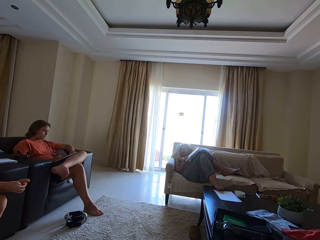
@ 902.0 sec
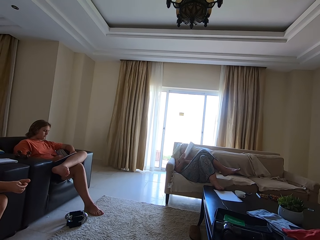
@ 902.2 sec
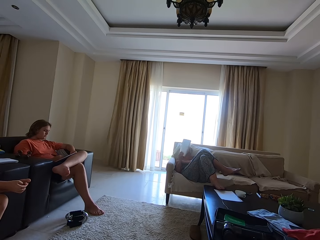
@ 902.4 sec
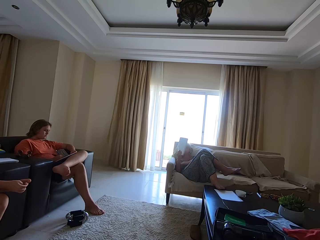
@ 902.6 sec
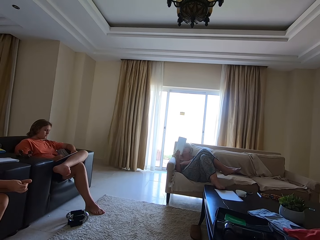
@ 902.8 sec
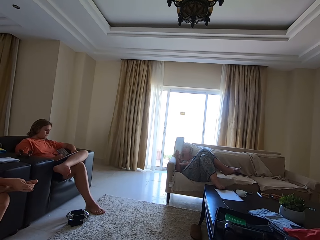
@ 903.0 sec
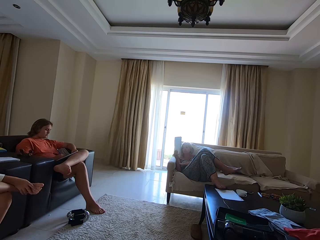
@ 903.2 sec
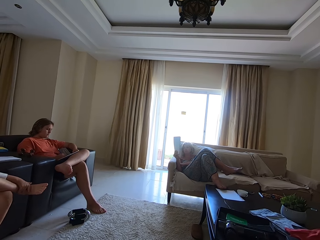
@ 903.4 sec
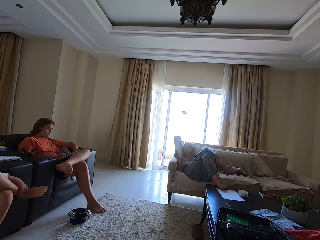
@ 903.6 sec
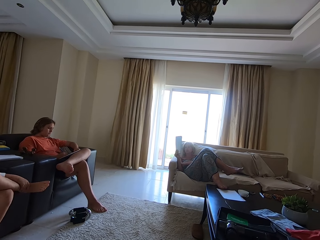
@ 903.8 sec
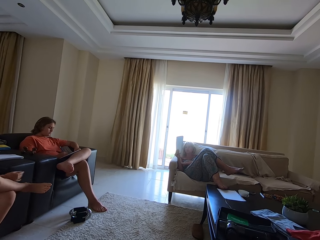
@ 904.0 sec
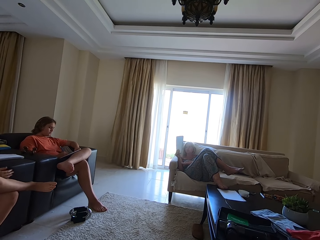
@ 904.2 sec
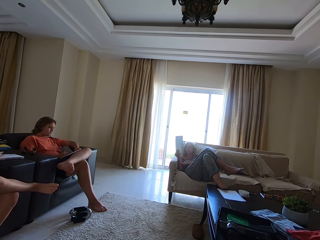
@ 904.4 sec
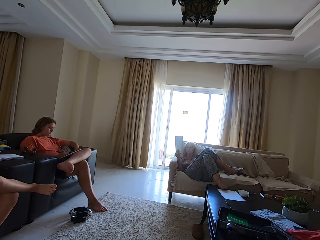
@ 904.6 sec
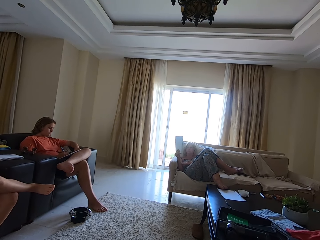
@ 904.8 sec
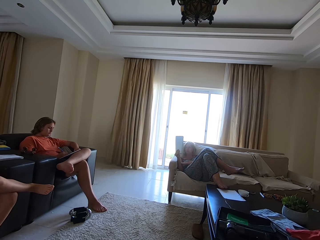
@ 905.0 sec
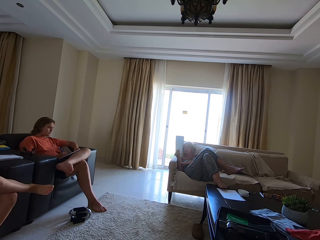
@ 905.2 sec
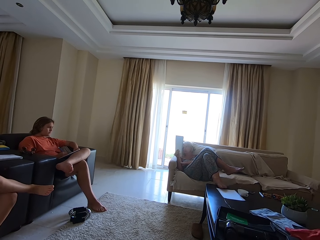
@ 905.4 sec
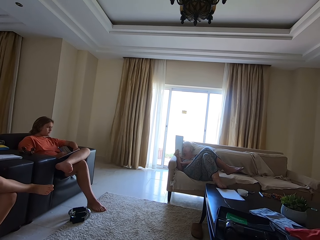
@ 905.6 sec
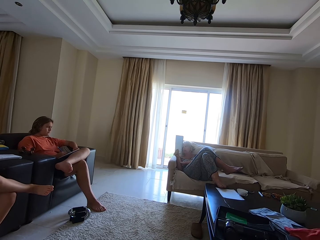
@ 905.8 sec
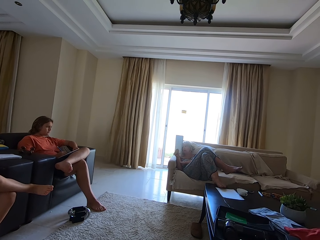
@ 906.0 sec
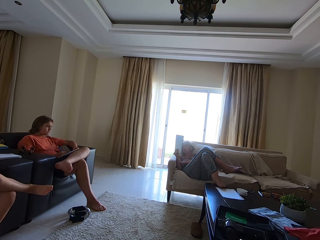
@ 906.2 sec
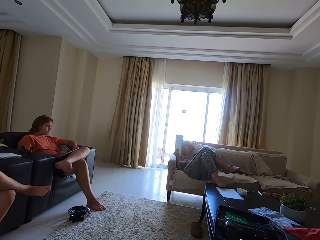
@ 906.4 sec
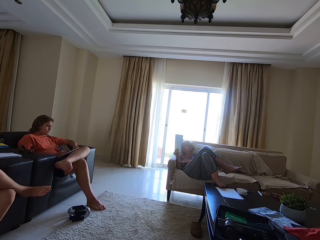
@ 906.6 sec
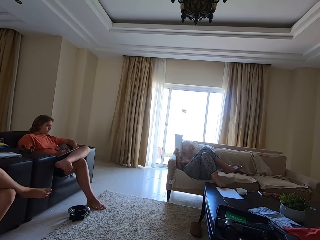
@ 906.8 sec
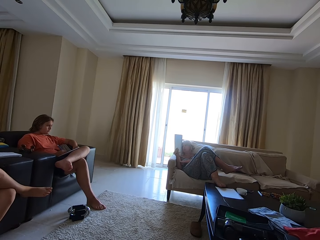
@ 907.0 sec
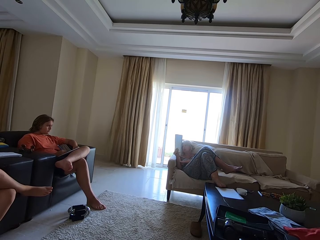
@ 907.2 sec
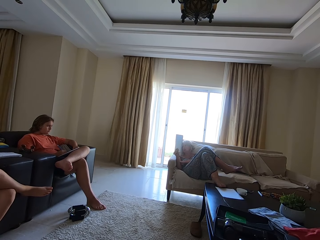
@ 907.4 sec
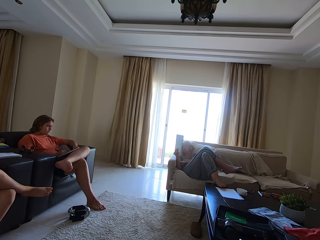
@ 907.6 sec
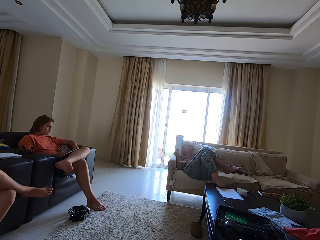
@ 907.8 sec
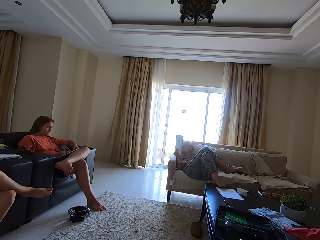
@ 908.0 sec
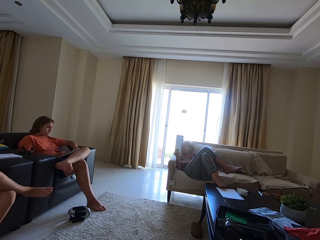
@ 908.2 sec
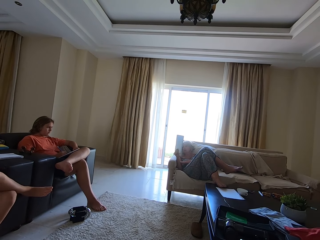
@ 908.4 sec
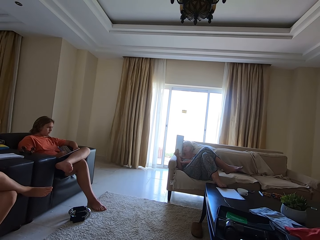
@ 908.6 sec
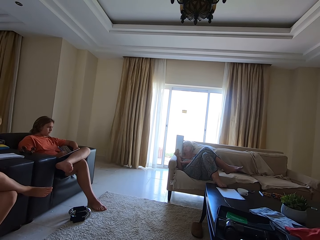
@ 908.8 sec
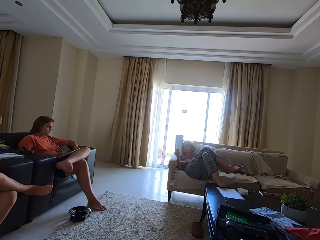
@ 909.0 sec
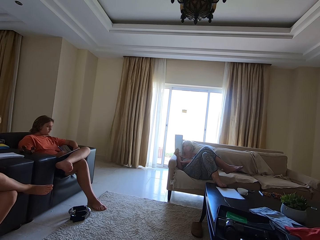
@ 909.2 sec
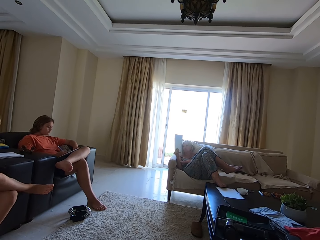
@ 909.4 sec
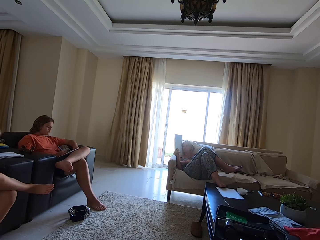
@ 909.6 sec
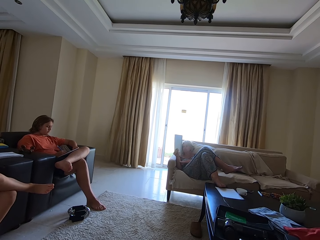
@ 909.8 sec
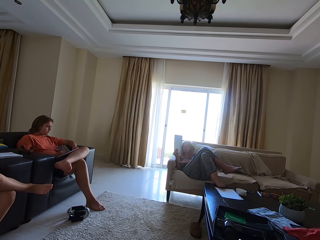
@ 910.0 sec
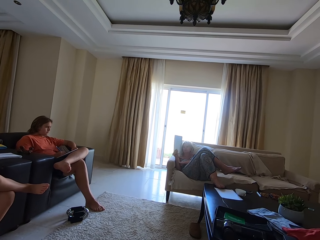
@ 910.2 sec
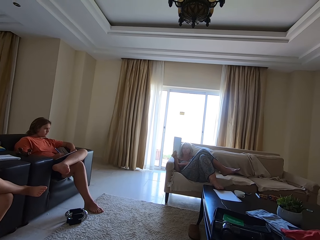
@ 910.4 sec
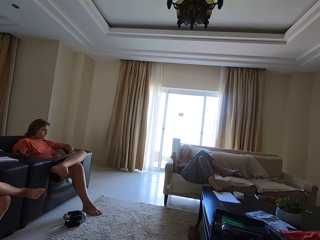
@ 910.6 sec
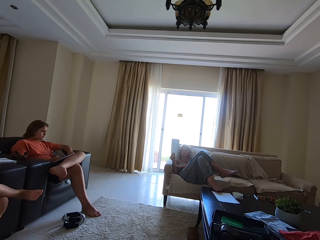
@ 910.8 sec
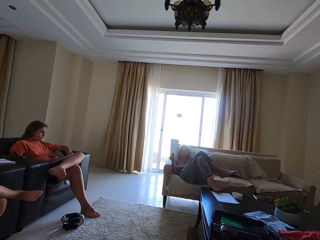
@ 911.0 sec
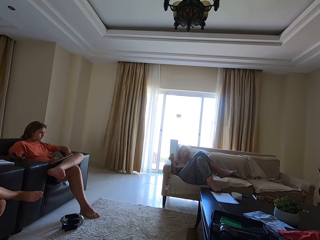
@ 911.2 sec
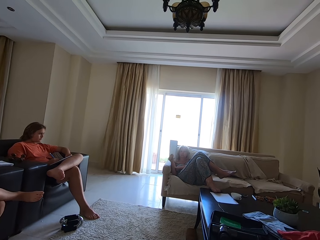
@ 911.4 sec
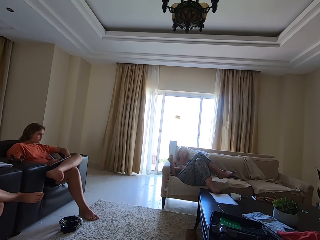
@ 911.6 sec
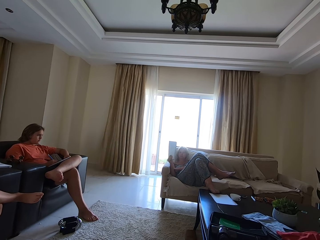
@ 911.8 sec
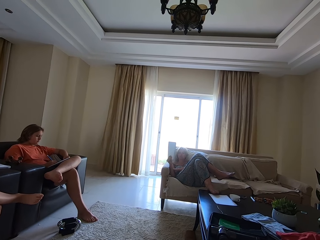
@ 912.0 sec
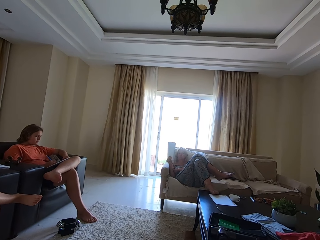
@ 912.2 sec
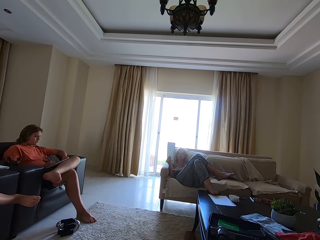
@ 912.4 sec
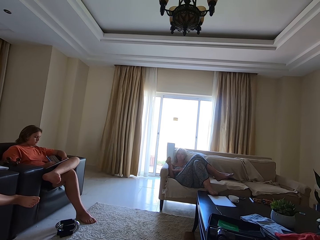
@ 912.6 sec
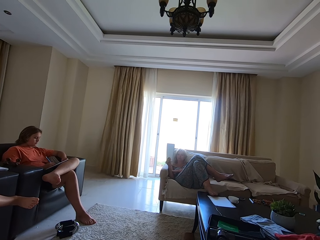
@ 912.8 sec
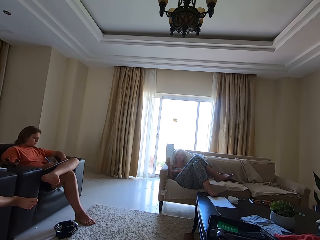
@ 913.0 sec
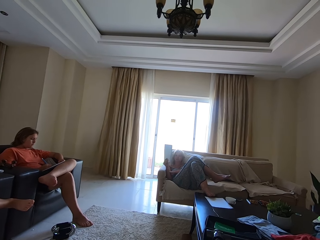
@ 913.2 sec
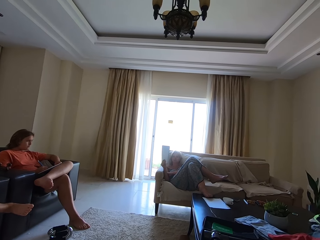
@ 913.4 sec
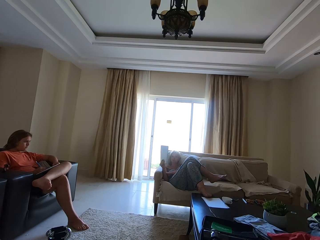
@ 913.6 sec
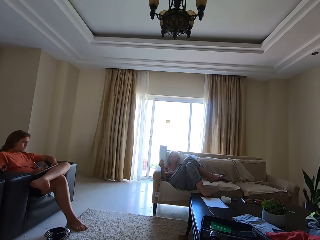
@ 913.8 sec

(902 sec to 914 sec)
The woman lifts the book in her right hand from her lap and writes on the book with a pen. The camera wearer interacts with the woman.

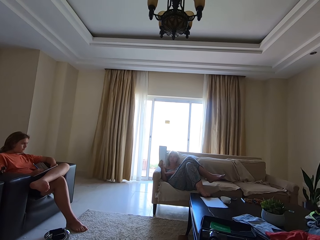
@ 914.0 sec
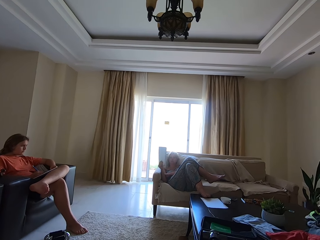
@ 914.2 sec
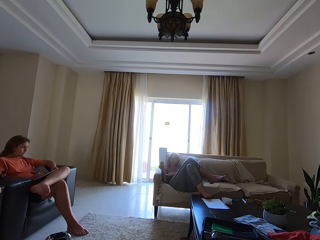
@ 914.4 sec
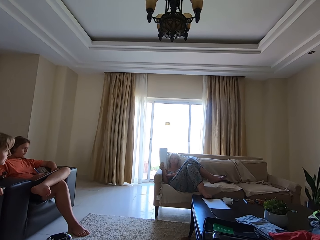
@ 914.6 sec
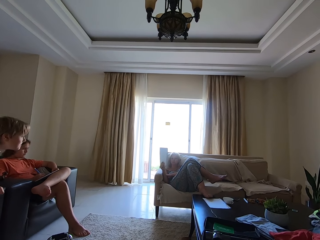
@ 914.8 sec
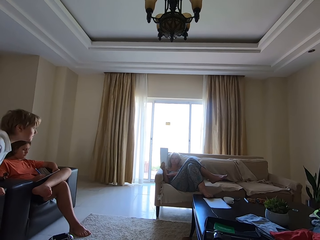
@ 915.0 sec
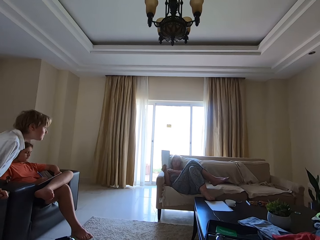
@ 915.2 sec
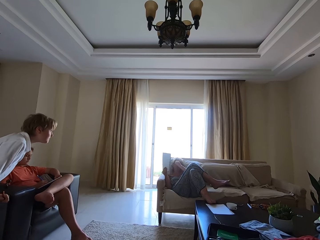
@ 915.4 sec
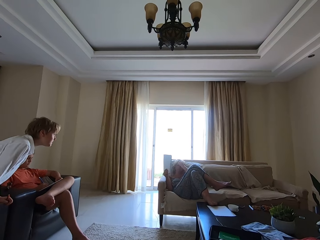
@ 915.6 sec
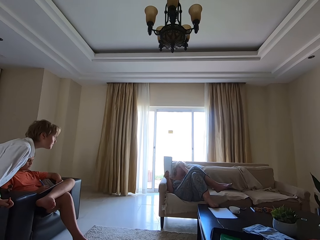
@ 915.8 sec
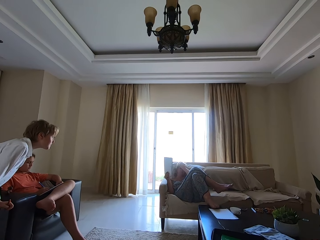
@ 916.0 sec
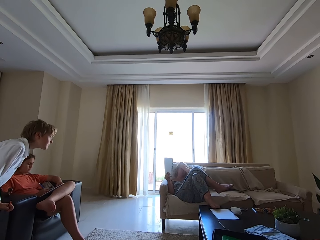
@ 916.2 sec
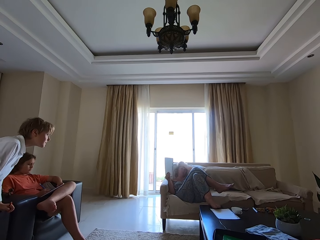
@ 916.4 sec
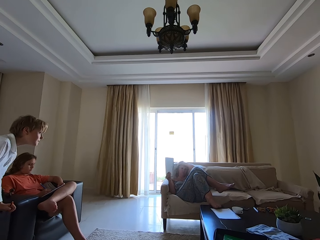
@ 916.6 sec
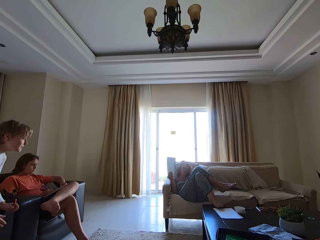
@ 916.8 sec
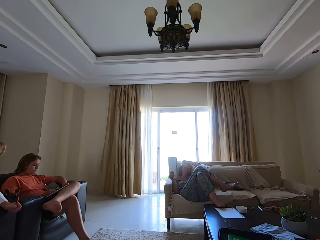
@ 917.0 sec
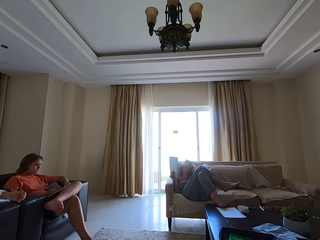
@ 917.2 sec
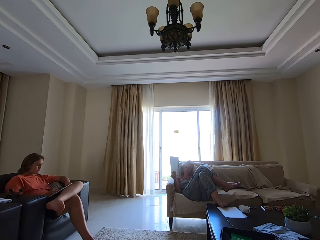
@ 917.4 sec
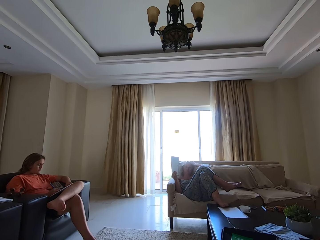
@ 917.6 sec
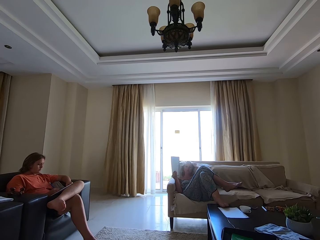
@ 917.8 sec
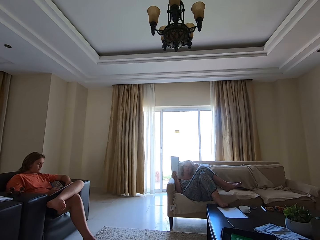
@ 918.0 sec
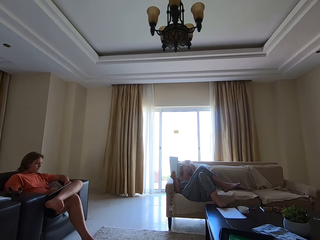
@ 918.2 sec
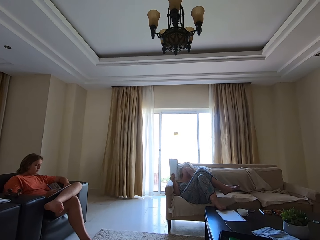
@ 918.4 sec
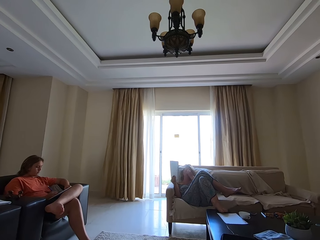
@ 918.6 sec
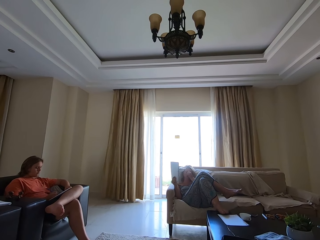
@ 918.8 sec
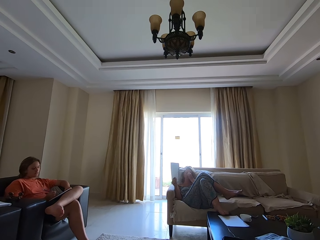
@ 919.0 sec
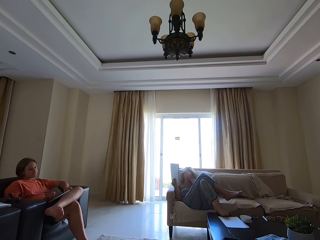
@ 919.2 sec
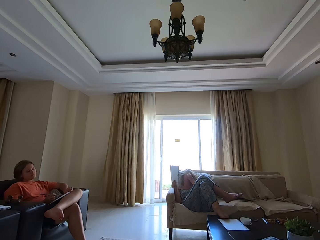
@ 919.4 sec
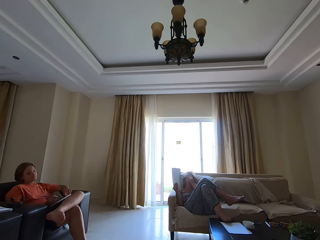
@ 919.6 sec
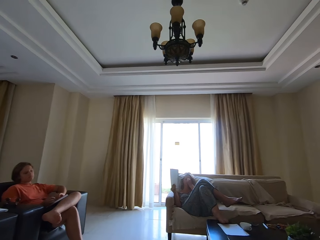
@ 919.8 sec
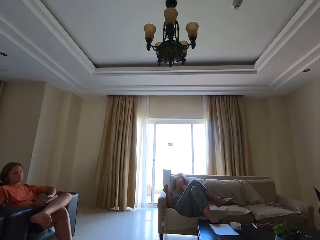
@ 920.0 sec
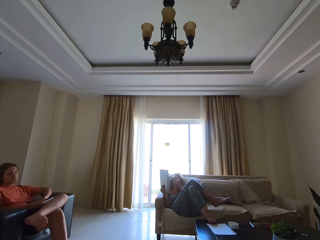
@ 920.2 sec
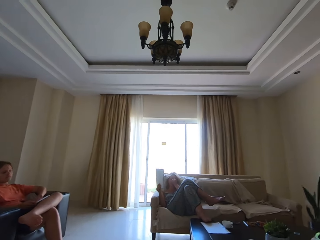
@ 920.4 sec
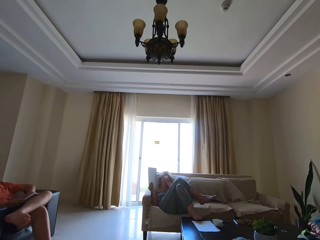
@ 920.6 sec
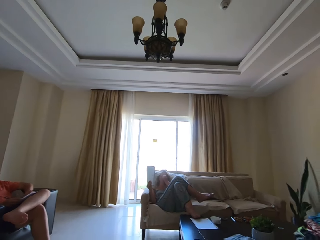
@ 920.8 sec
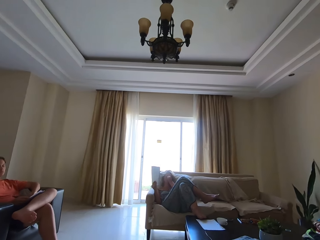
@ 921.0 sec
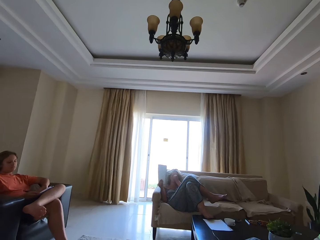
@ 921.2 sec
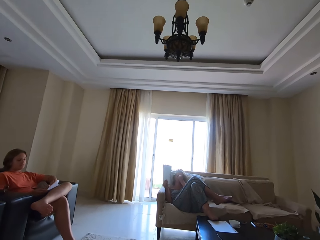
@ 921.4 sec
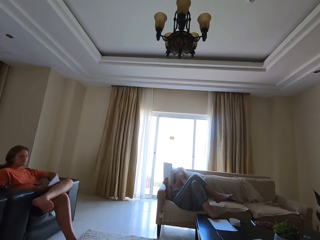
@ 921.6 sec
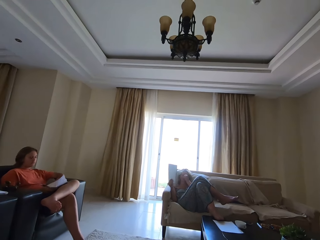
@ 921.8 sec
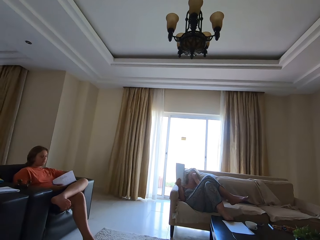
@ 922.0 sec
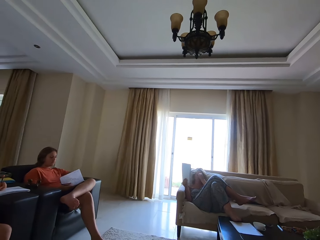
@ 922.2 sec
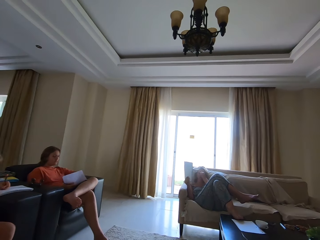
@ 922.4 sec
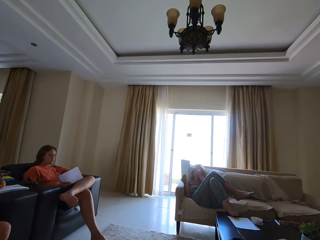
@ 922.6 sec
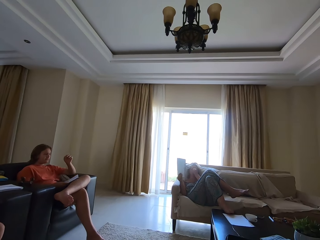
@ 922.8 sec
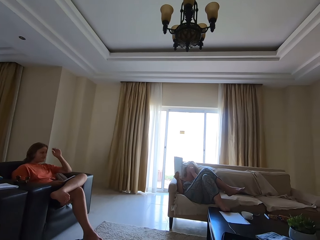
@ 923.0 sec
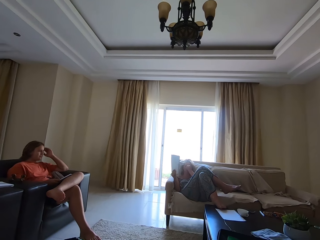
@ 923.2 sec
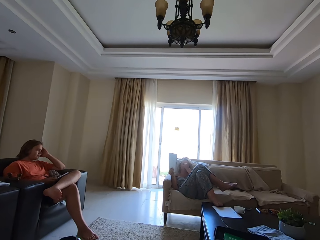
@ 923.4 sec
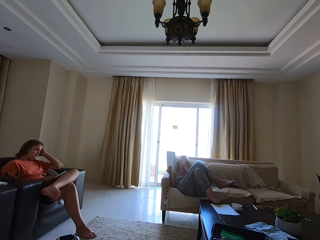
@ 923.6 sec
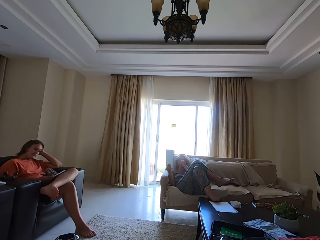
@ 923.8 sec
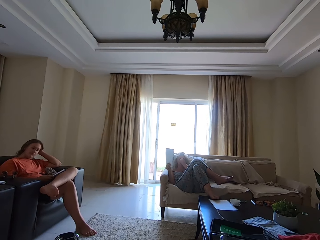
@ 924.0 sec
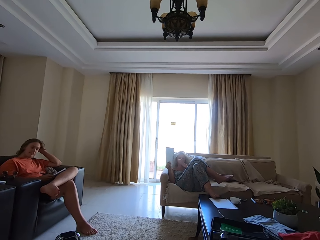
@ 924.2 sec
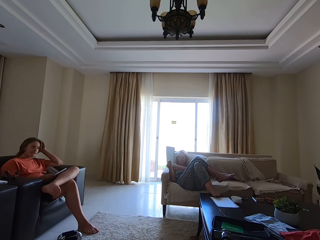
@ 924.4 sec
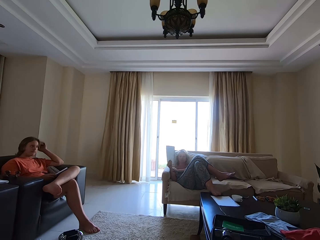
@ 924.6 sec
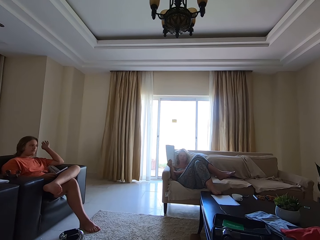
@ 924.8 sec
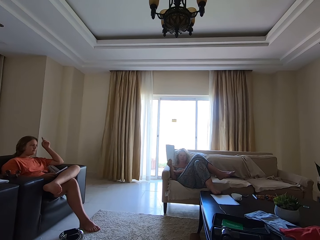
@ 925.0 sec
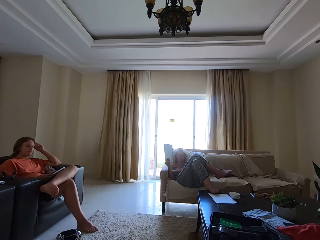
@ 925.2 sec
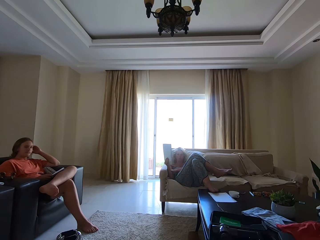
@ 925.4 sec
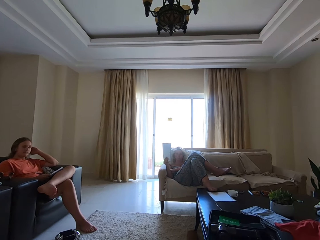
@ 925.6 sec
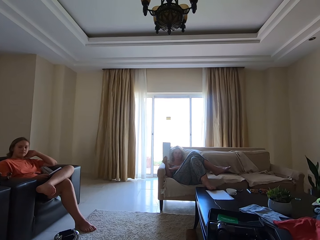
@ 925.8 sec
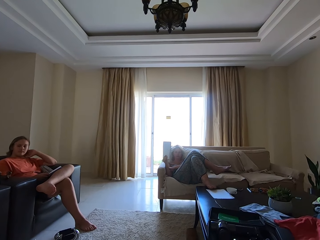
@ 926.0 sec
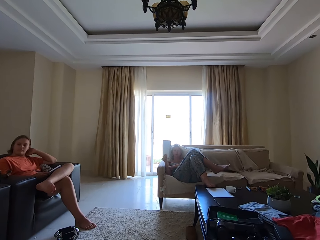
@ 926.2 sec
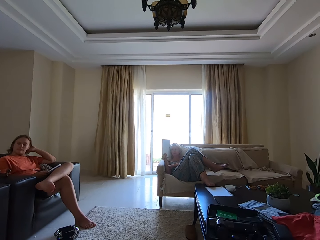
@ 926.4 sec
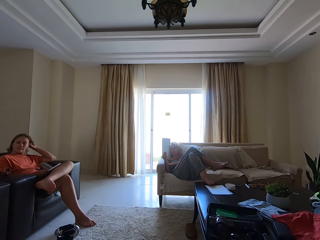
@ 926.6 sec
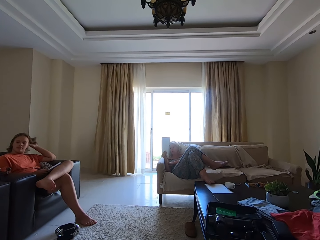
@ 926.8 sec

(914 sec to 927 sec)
A person stands around. Another person holds a book. The boy touches his hair with his left hand.
